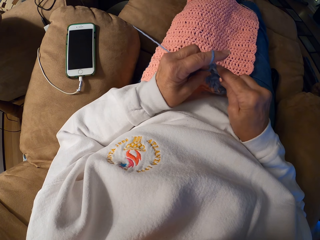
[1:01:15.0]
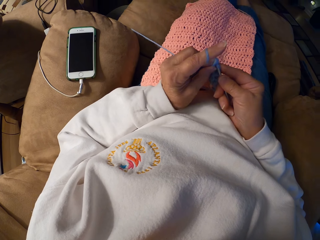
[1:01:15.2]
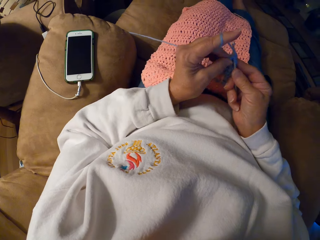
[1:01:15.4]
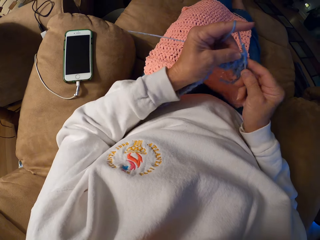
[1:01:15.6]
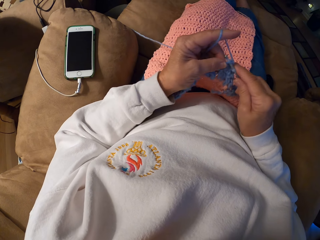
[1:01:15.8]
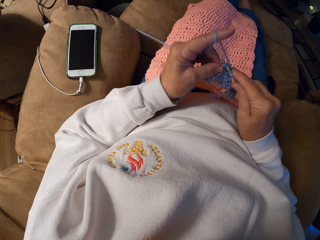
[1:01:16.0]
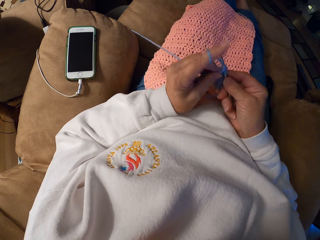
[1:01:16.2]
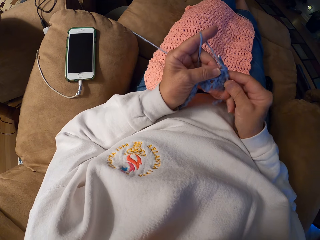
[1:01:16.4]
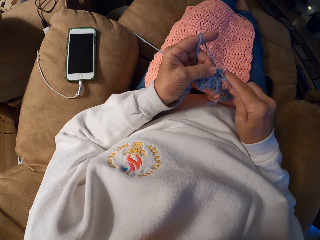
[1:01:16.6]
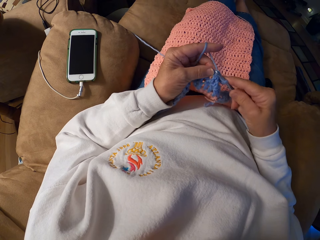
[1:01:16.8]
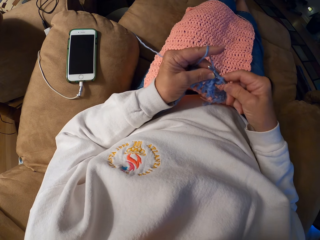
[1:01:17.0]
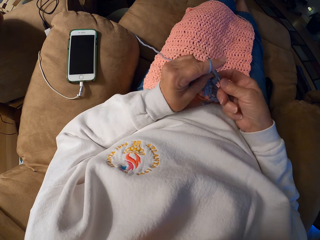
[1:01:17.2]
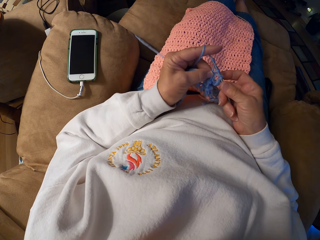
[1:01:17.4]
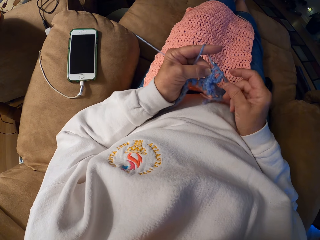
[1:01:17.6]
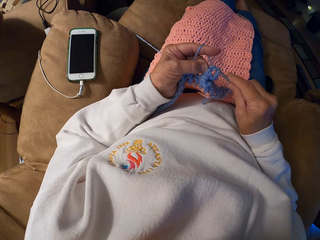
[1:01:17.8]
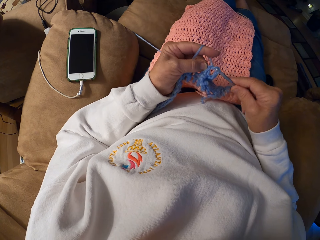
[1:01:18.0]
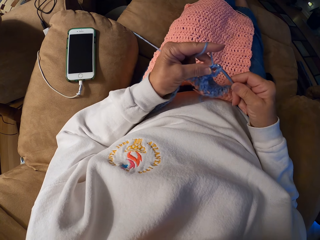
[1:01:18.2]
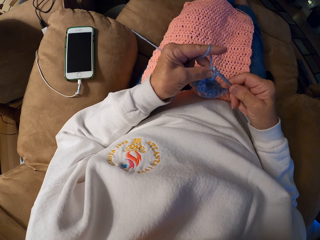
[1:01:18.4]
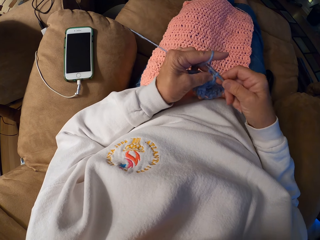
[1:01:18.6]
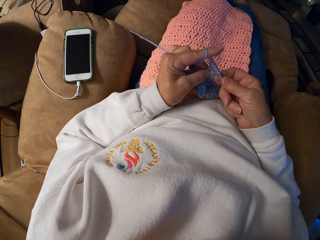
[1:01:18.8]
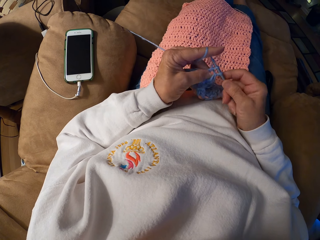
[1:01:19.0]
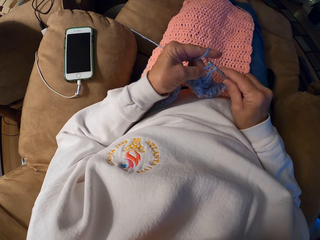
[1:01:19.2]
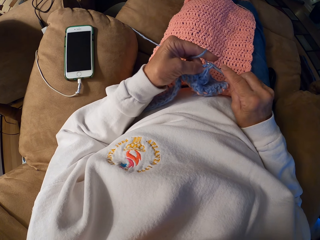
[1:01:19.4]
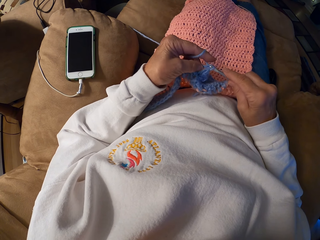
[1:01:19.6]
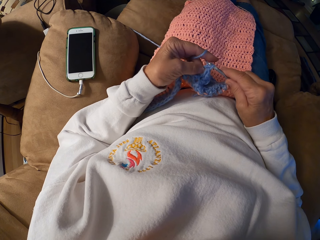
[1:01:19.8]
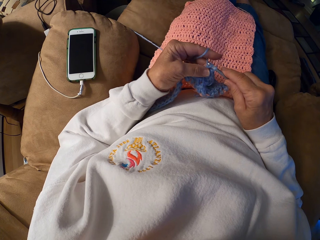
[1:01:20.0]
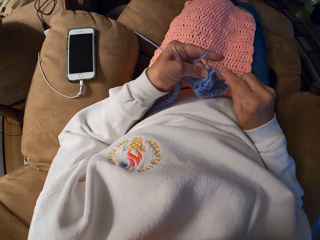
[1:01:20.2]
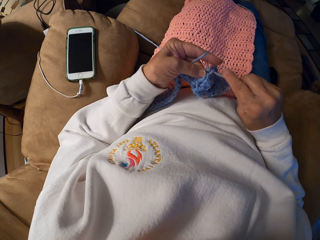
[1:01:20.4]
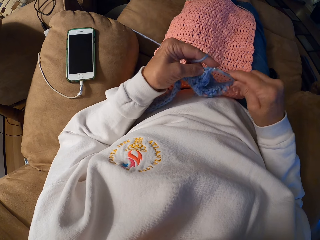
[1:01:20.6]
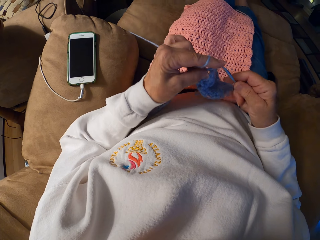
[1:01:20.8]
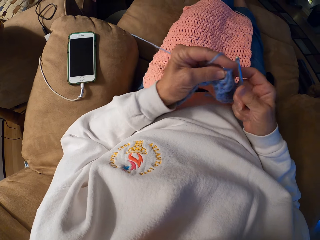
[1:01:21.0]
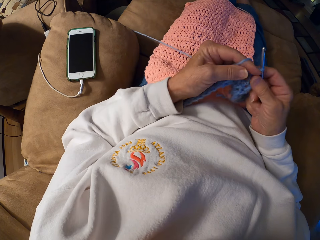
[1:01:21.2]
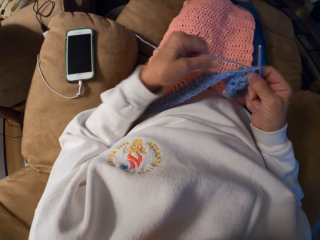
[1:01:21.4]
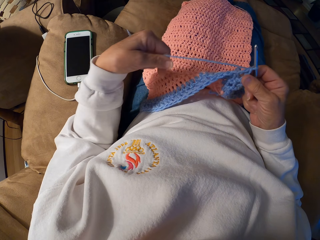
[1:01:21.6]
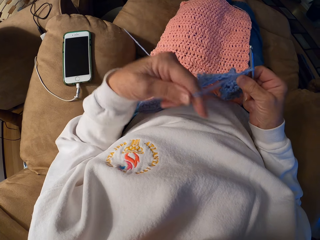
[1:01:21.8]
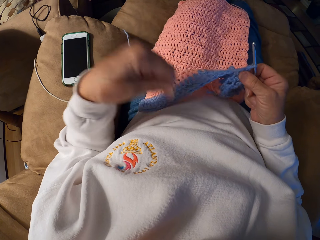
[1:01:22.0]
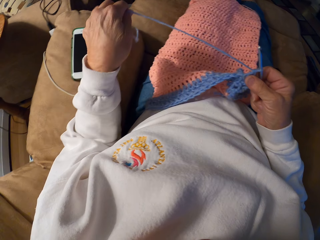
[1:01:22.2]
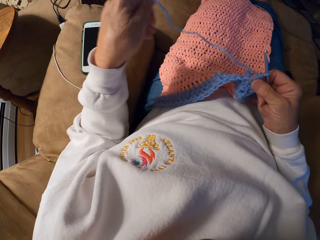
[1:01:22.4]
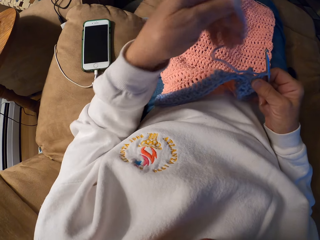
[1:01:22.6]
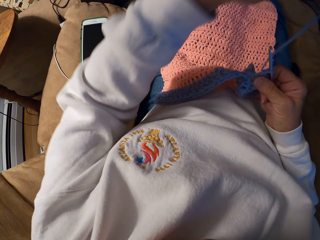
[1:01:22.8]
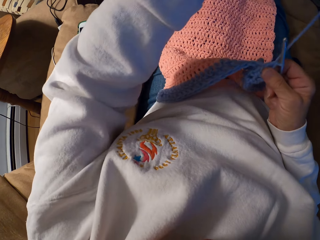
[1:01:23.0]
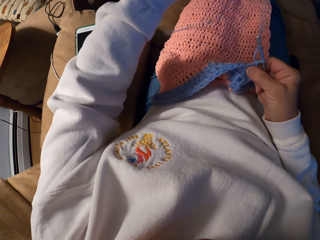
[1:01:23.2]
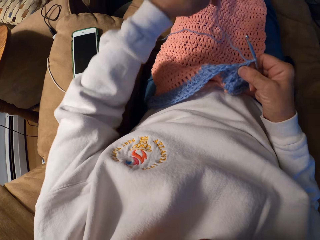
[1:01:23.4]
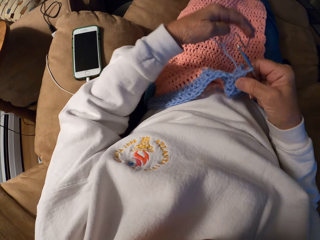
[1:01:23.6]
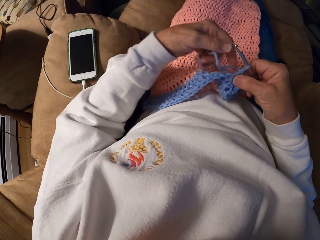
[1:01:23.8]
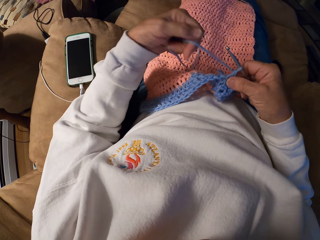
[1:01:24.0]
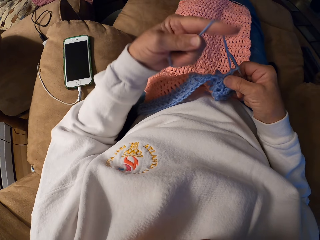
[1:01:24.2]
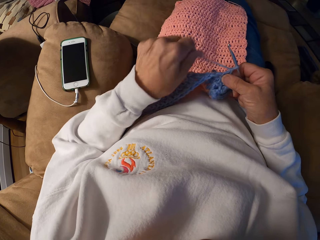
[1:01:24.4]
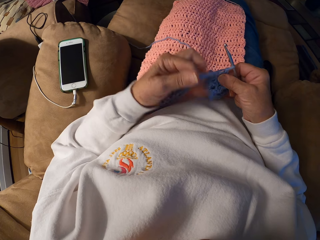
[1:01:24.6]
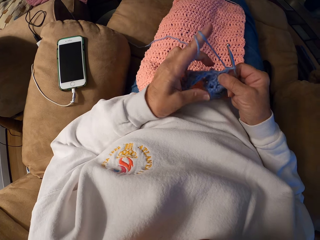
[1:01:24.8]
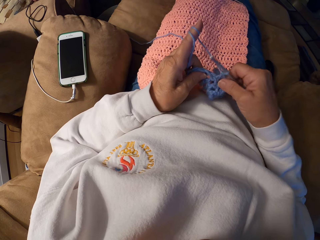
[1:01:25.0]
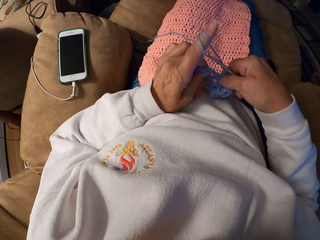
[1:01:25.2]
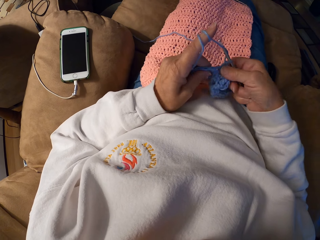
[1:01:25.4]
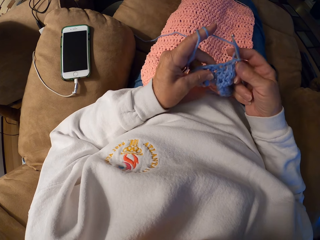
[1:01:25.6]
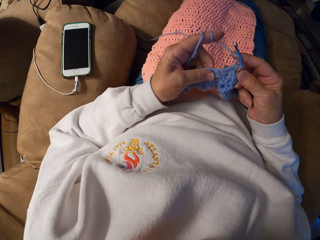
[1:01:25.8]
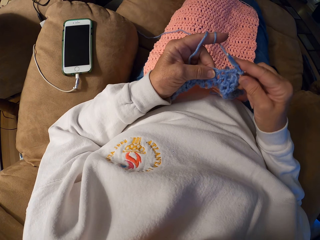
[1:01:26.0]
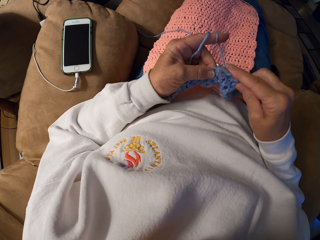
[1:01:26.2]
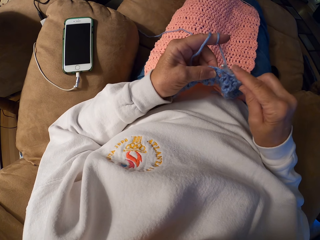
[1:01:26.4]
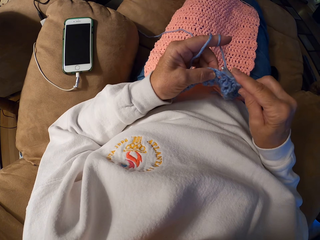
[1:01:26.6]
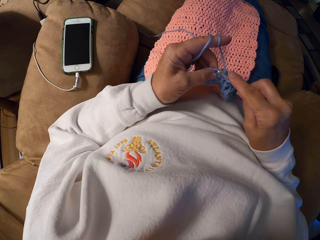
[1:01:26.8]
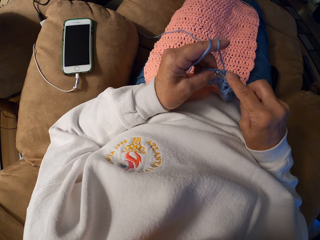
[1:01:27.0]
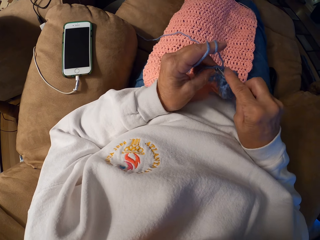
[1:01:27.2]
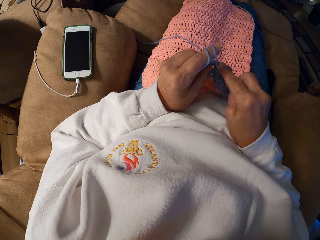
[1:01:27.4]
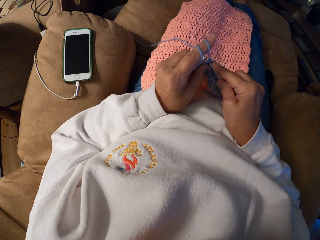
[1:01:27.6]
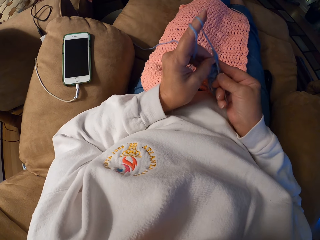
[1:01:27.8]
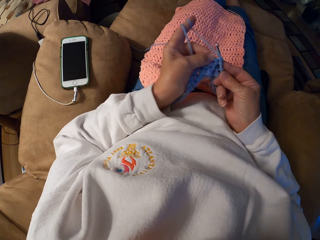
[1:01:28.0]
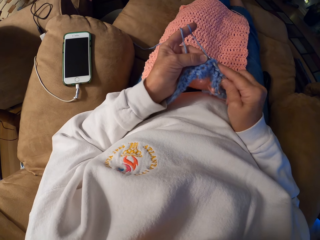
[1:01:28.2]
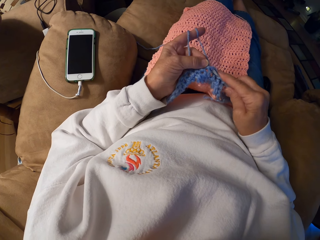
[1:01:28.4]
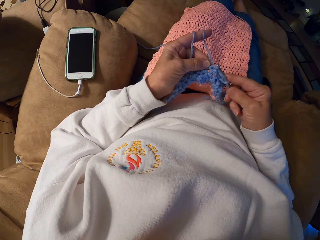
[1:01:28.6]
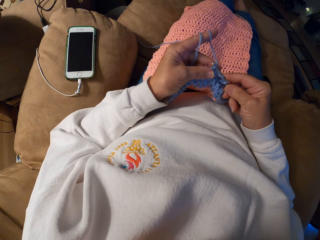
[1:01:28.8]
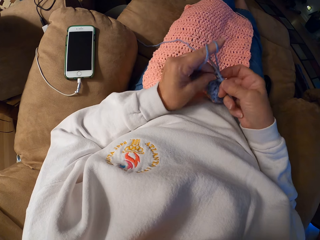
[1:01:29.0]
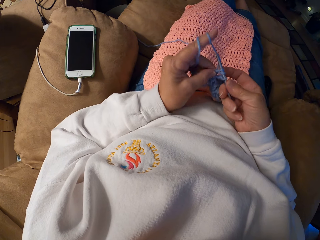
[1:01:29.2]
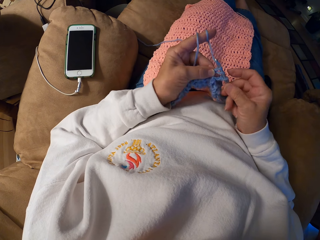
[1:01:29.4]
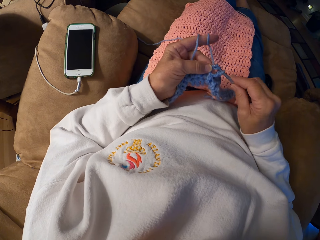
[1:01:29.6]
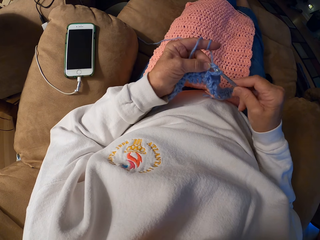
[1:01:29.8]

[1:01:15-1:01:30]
The camera wearer pulls on the yarn or thread with her left hand. She lifts the thread. She rolls the thread around her finger, holds the fabric and knits the fabric with a crochet hook.

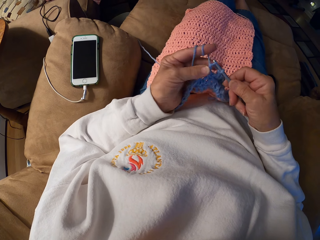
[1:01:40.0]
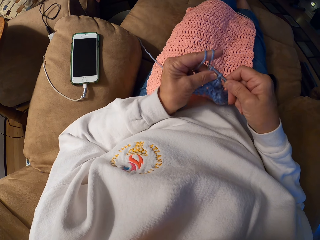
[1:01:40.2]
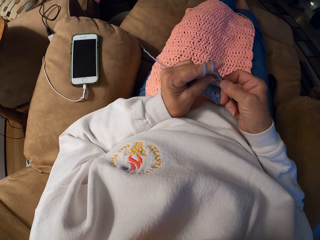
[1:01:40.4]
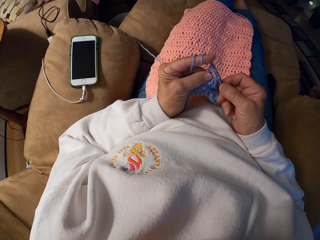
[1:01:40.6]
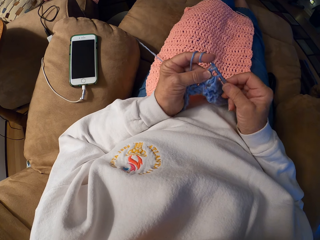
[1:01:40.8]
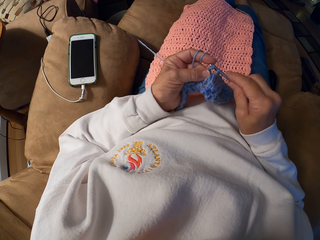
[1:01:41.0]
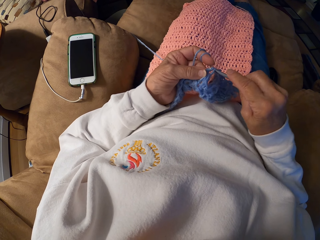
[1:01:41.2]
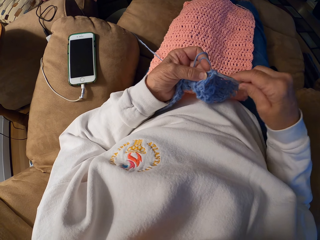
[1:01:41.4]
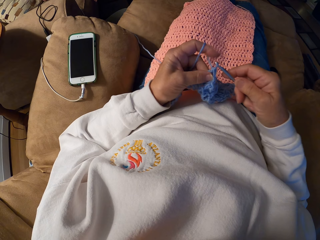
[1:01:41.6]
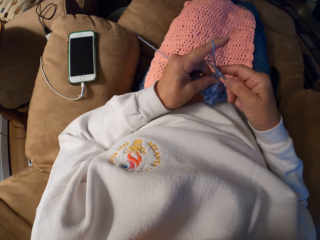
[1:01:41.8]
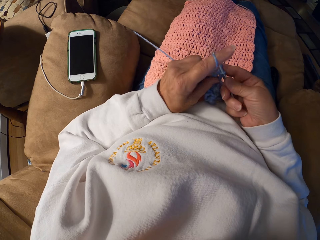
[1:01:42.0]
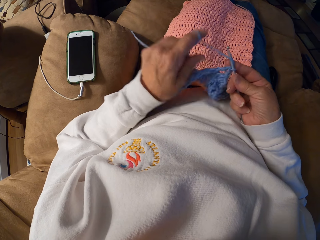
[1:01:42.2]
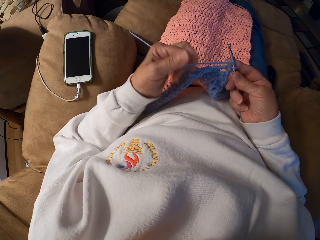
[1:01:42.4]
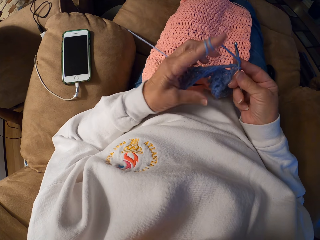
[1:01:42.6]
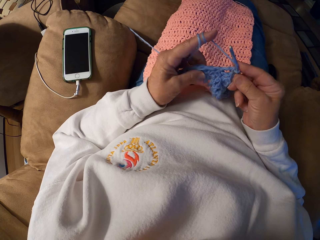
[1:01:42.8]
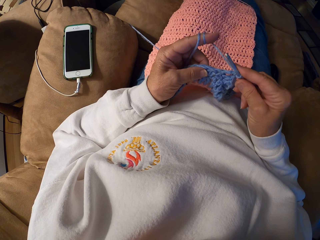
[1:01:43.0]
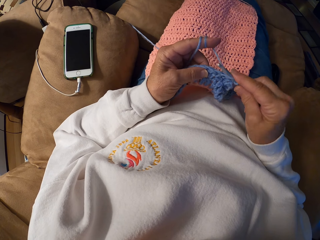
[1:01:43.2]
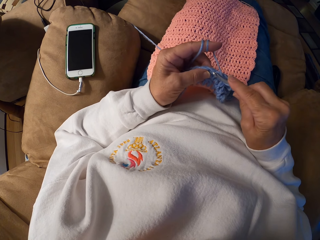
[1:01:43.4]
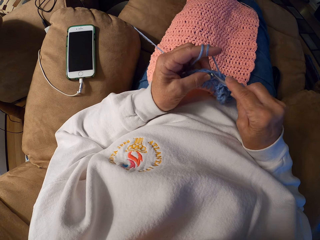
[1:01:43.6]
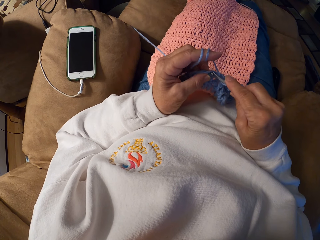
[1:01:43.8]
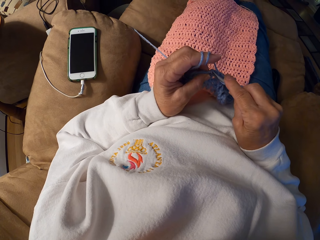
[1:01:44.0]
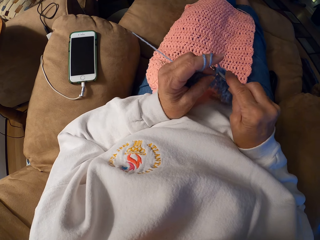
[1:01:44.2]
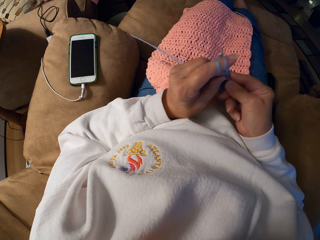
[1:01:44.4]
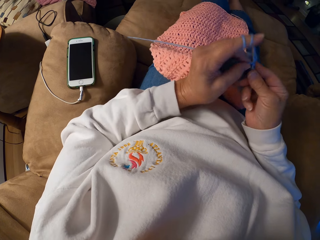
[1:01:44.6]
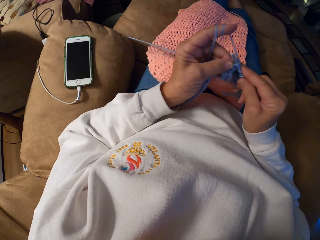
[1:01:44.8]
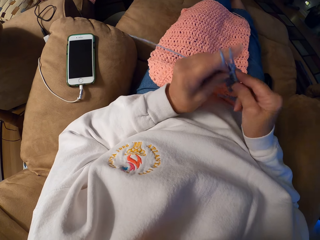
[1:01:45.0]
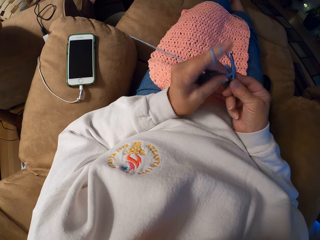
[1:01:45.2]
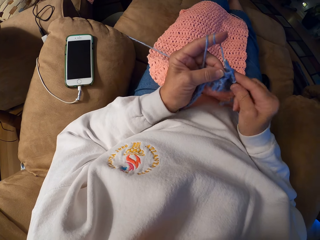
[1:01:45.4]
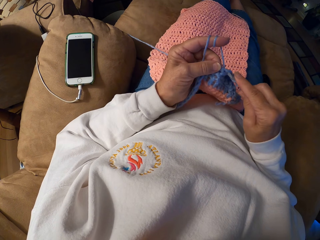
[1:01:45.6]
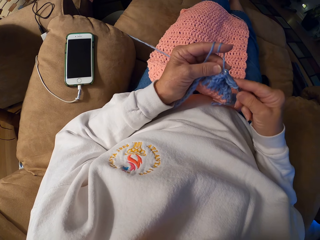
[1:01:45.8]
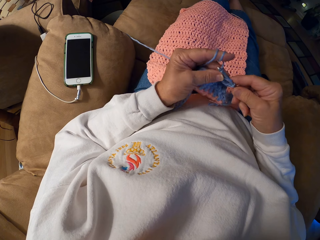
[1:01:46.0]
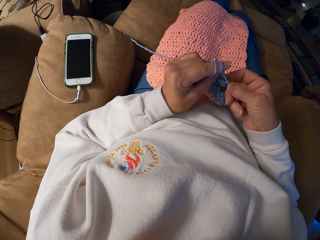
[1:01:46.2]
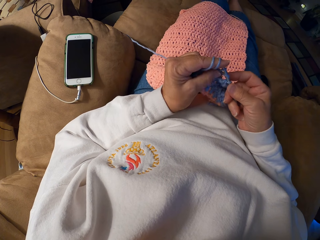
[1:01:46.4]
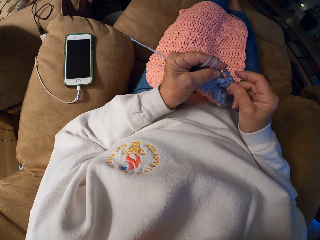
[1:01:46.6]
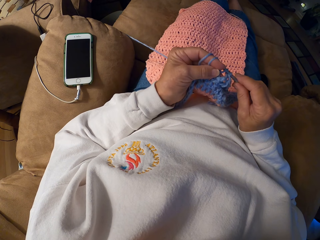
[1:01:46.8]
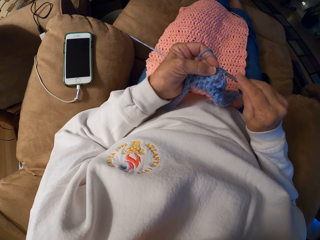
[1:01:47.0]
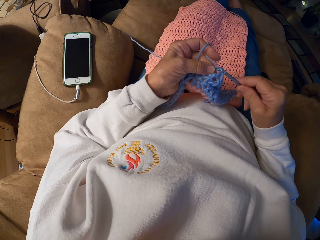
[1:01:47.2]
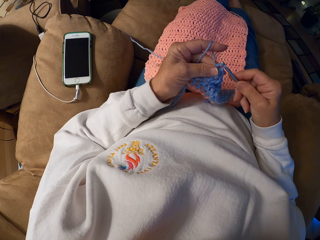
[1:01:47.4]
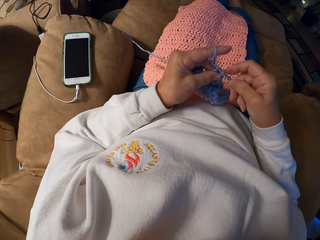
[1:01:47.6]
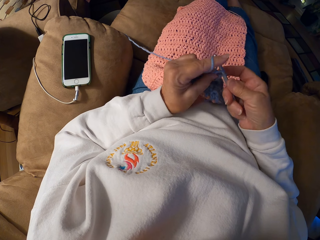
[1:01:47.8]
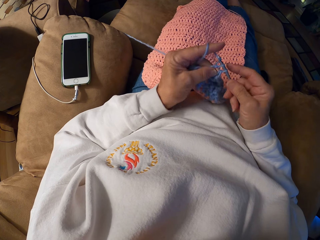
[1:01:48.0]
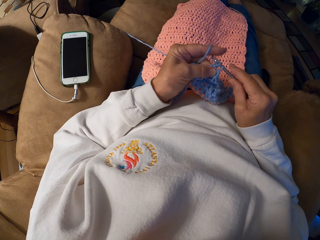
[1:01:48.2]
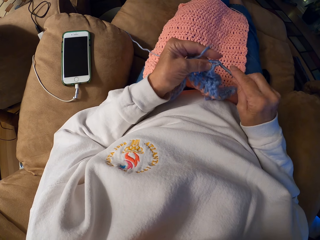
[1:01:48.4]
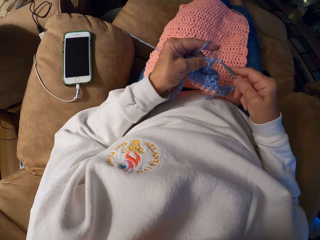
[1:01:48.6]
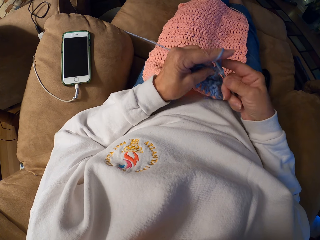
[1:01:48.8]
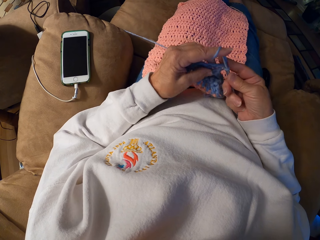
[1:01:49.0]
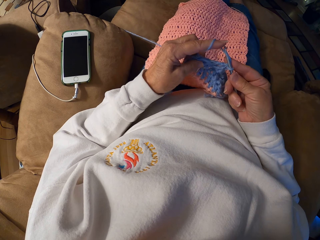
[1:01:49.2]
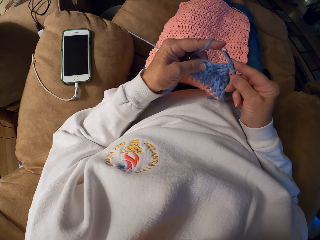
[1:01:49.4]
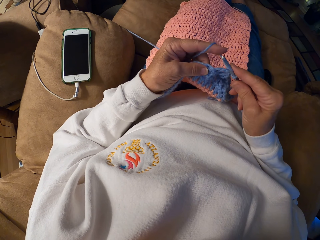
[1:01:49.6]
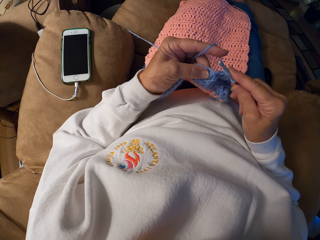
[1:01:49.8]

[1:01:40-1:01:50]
The camera wearer rolls the thread around her finger. She holds the fabric. She knits the fabric with a crochet hook.
